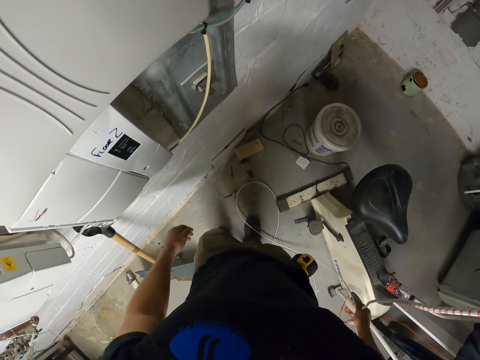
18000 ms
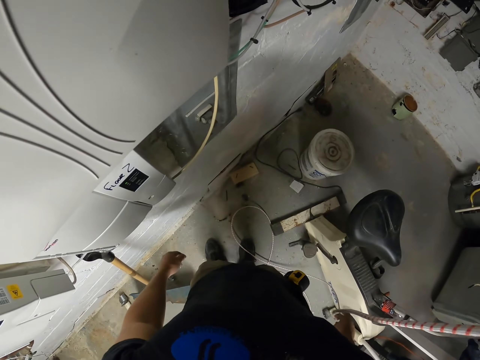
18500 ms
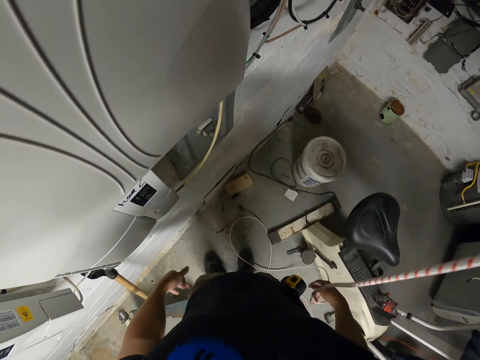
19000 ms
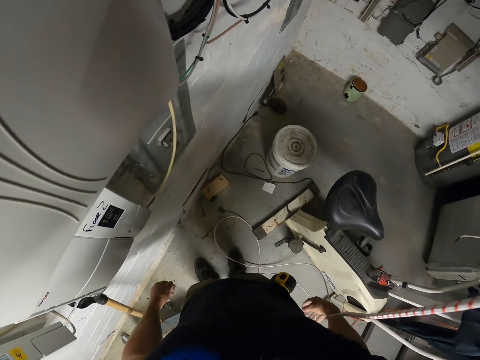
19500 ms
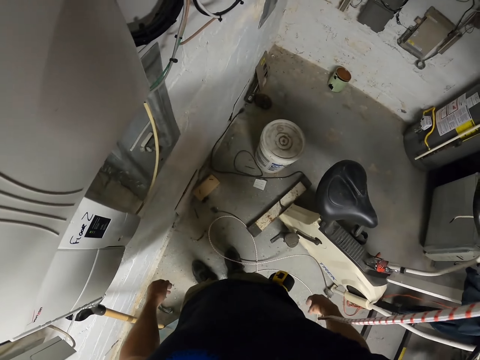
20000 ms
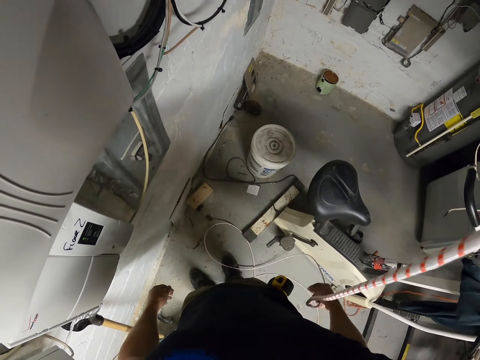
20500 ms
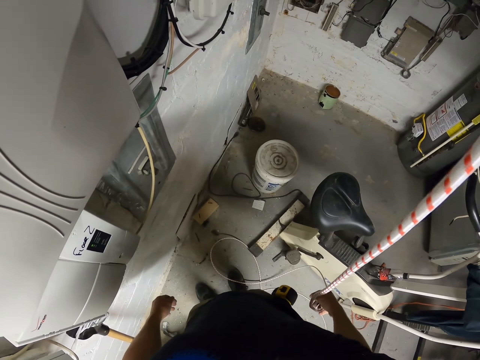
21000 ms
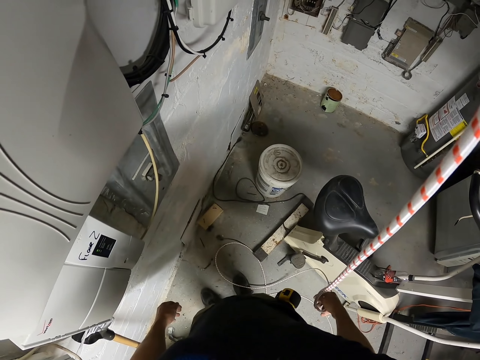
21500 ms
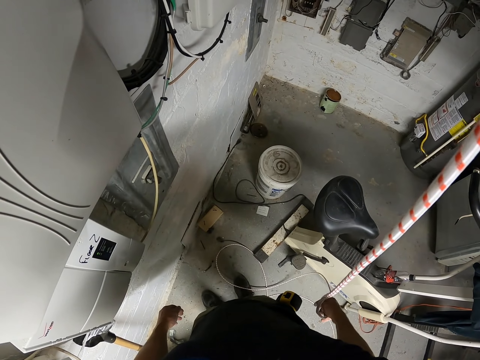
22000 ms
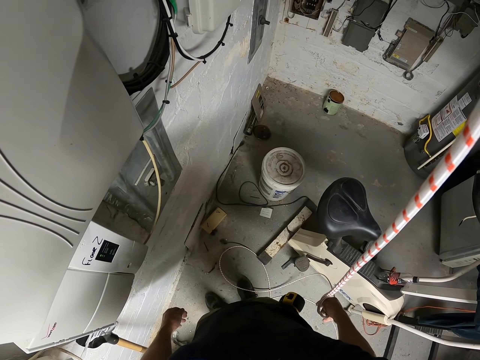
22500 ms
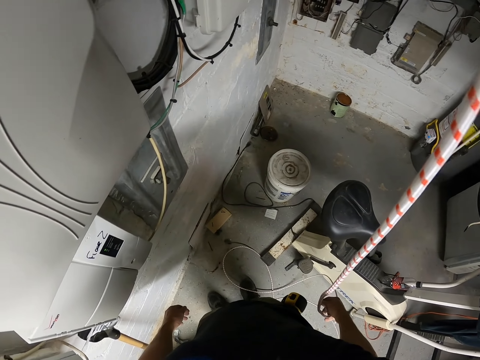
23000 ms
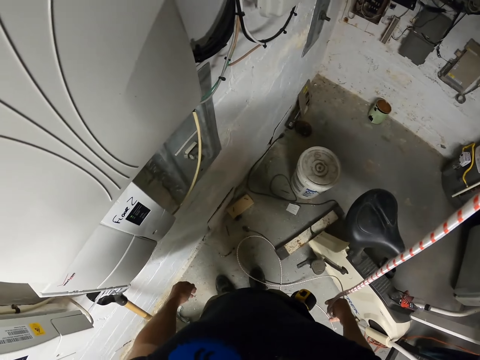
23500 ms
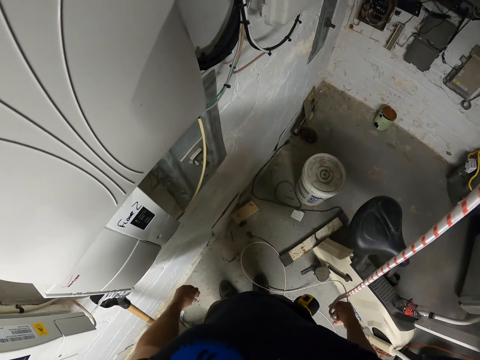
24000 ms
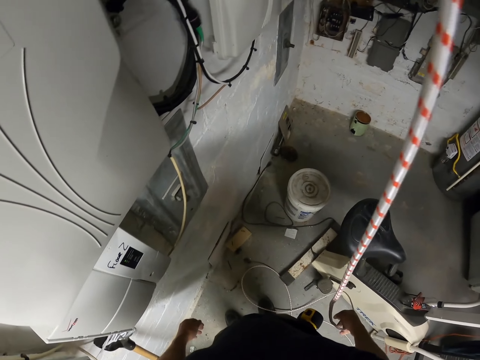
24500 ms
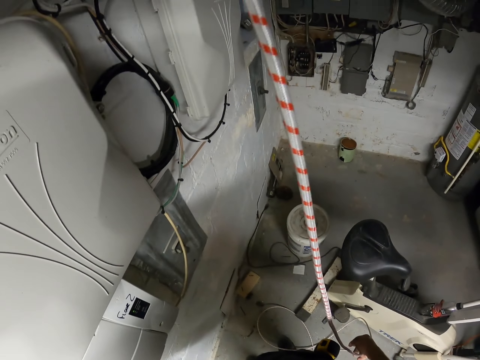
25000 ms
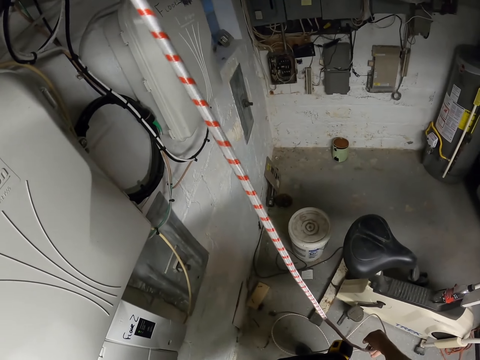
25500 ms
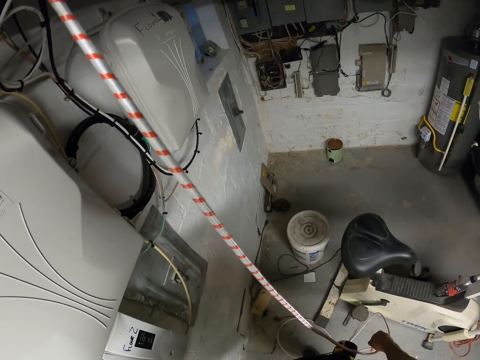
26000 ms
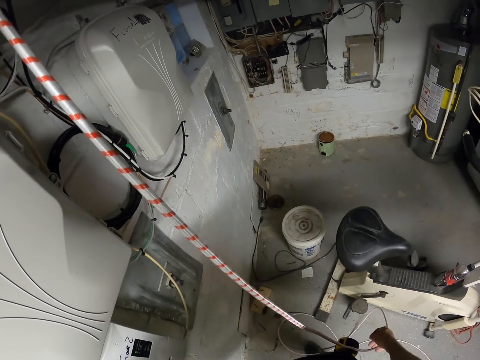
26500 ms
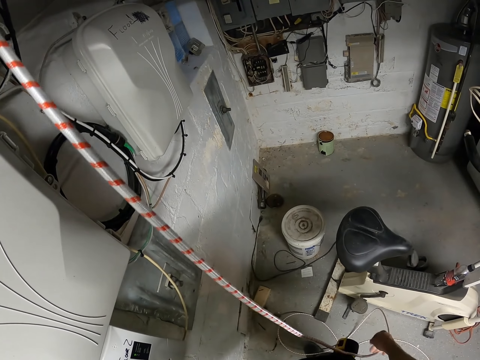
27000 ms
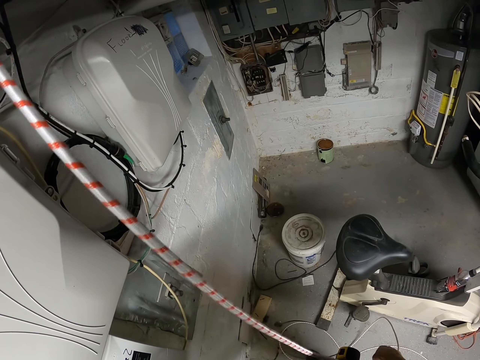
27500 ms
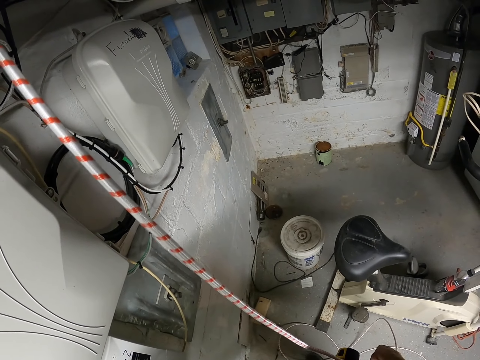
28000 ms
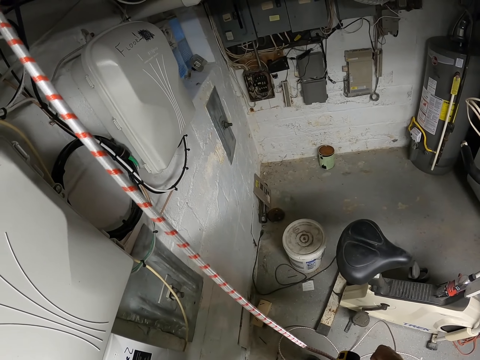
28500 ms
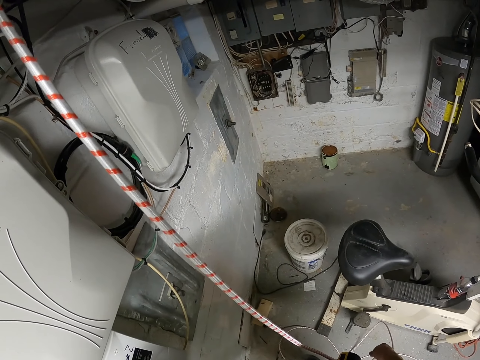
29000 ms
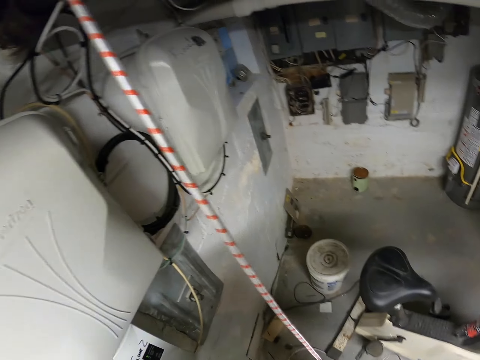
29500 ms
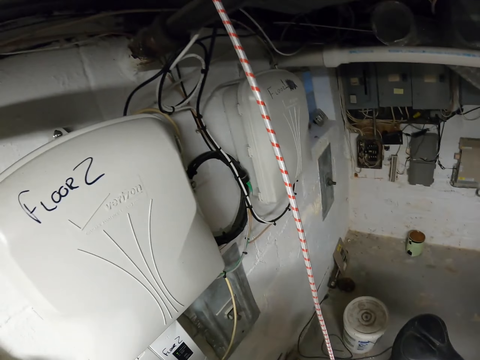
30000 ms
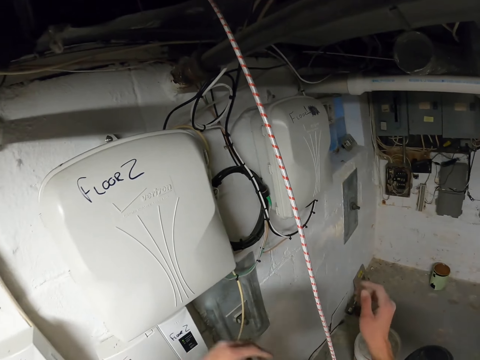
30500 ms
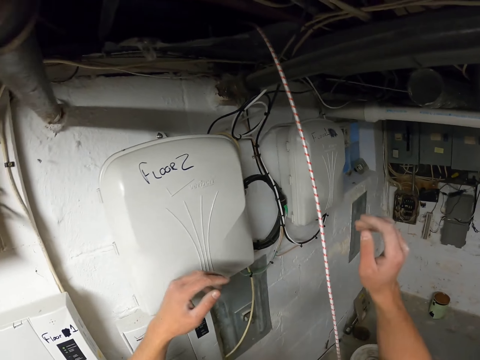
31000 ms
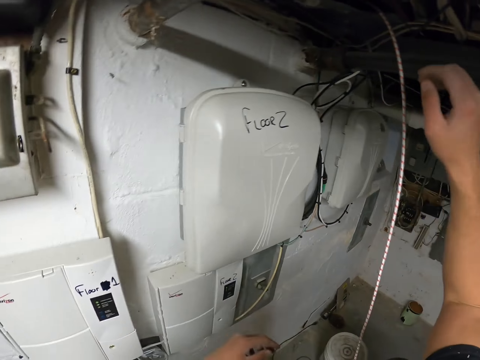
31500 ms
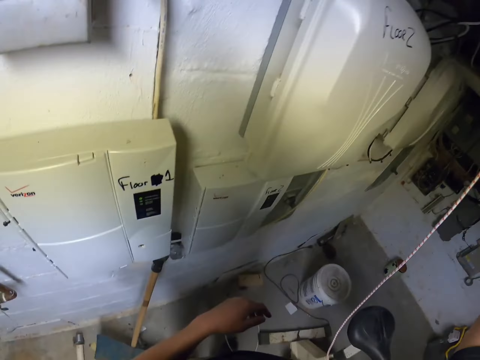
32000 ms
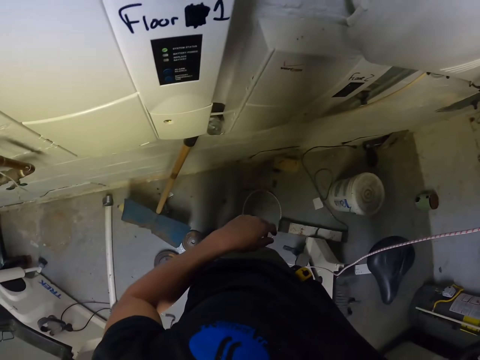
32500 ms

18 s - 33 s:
The camera wearer looks around.

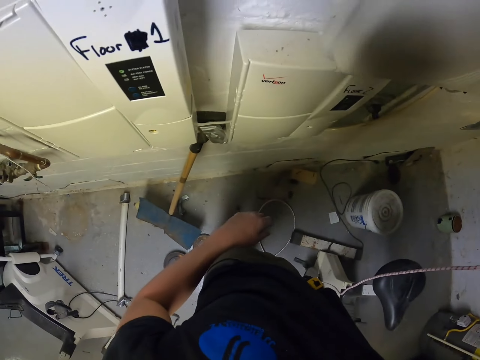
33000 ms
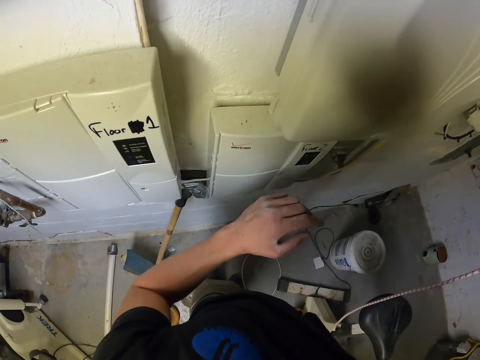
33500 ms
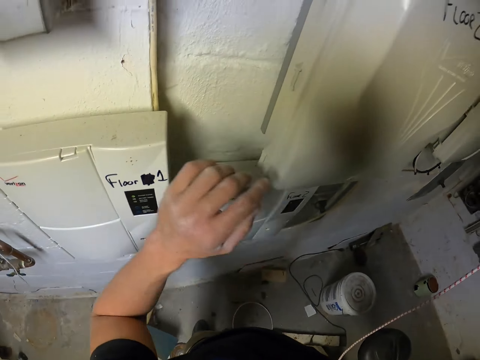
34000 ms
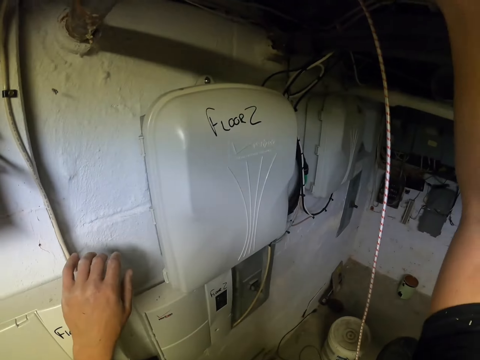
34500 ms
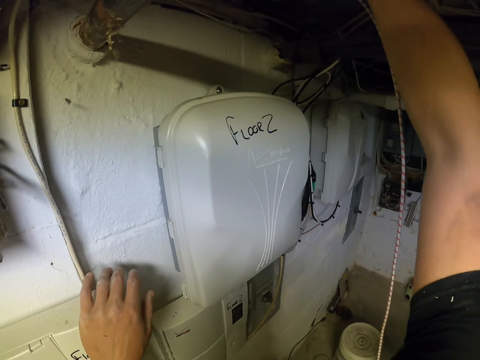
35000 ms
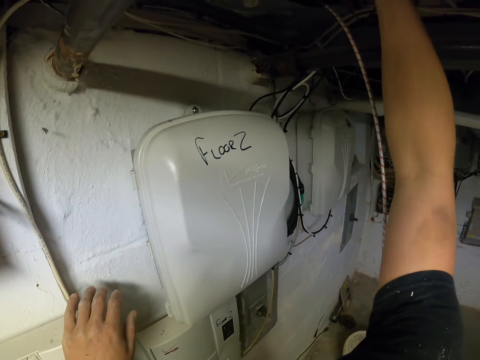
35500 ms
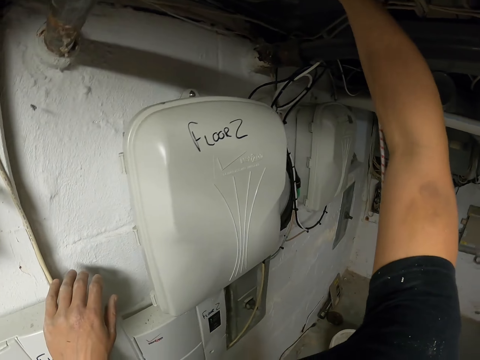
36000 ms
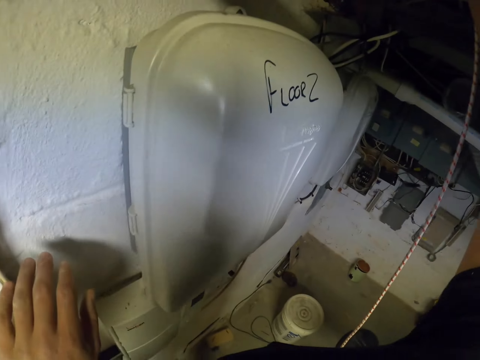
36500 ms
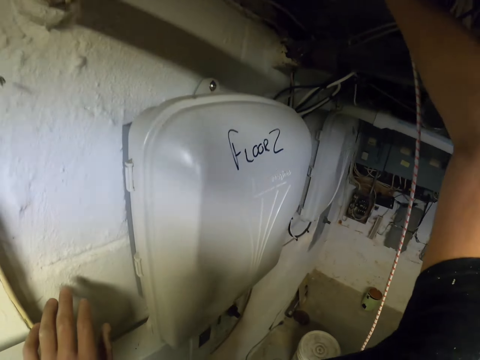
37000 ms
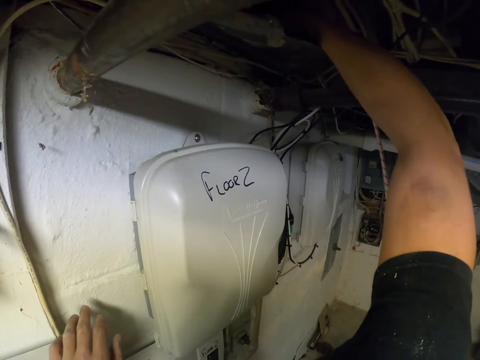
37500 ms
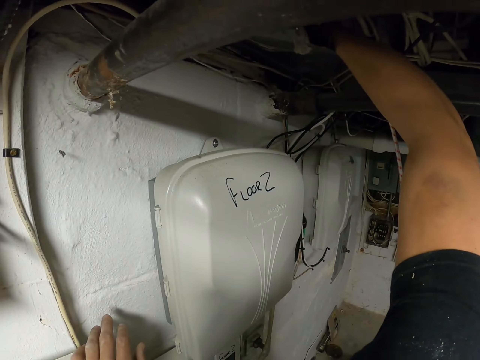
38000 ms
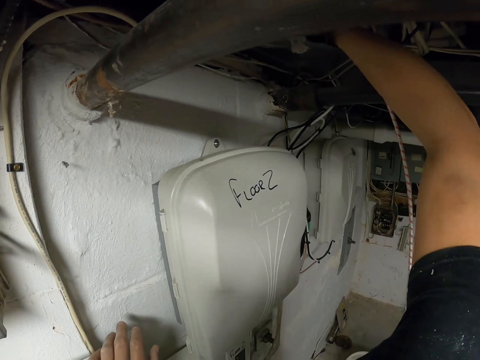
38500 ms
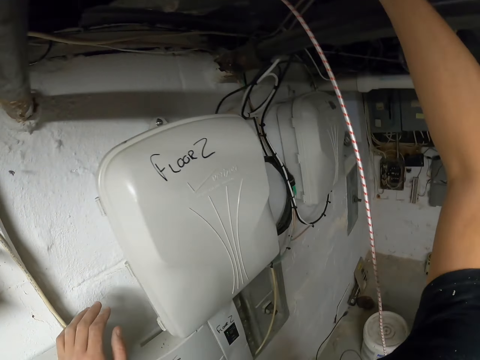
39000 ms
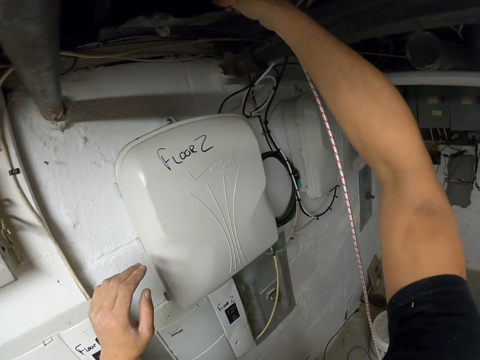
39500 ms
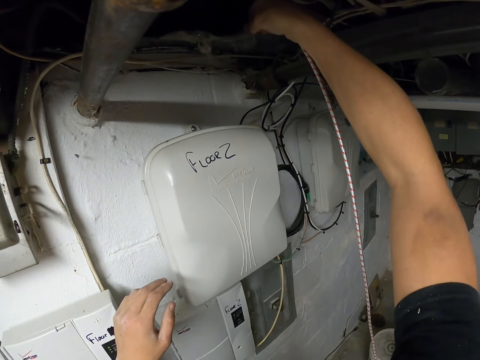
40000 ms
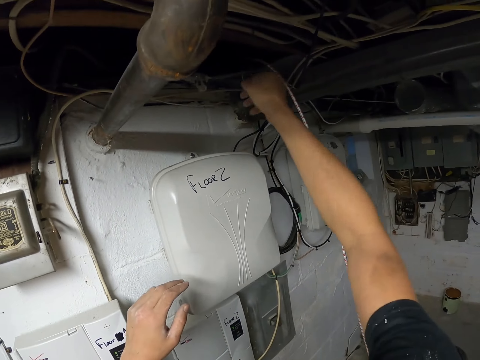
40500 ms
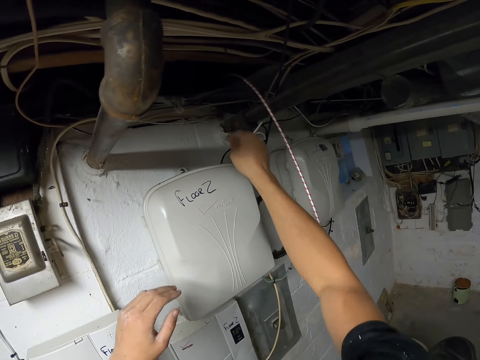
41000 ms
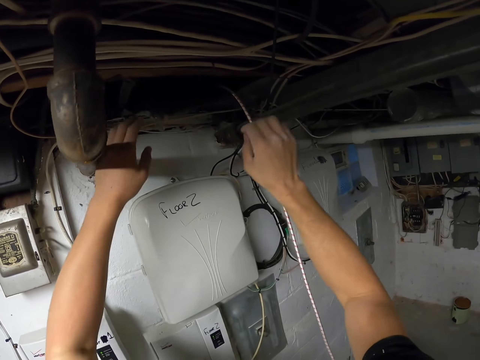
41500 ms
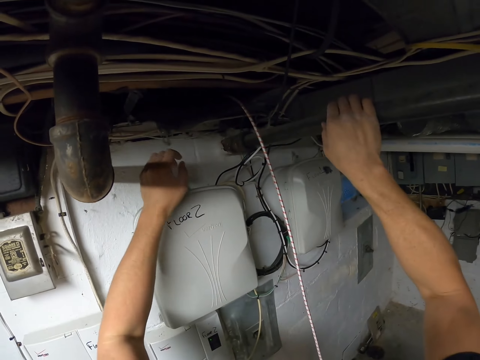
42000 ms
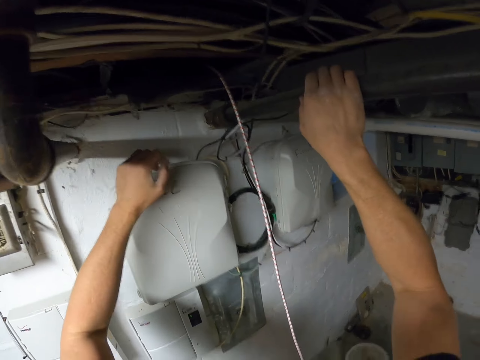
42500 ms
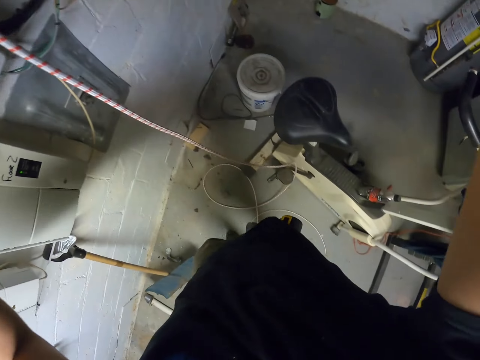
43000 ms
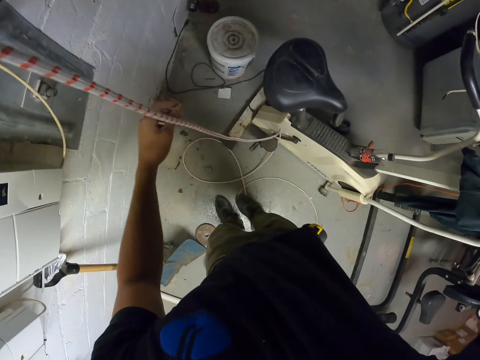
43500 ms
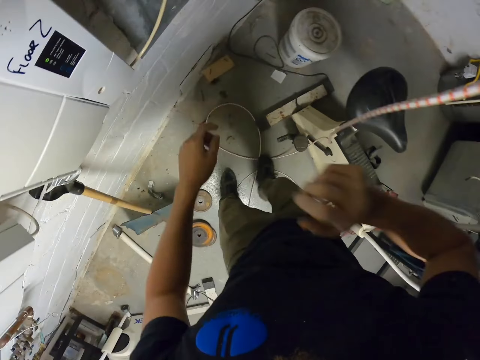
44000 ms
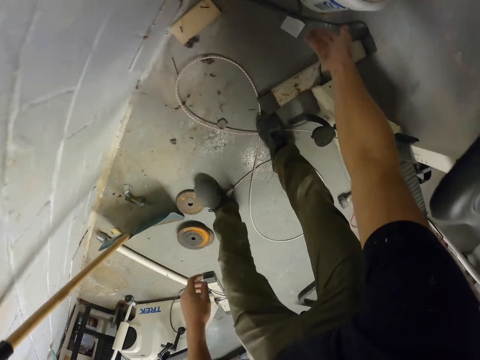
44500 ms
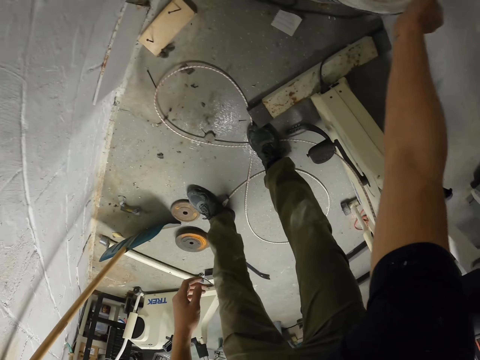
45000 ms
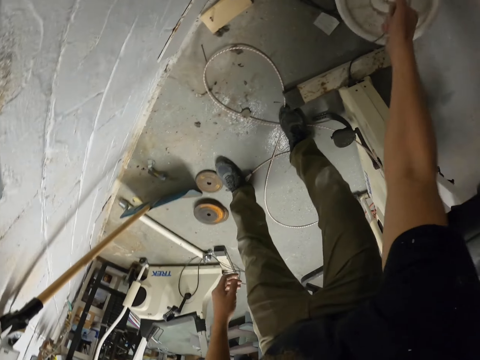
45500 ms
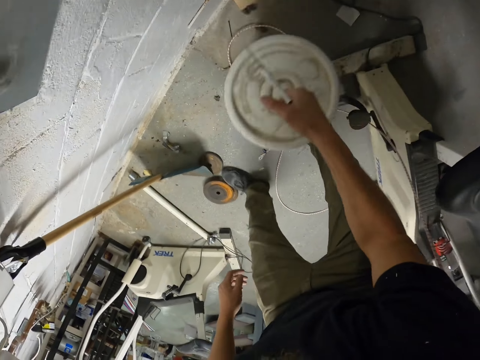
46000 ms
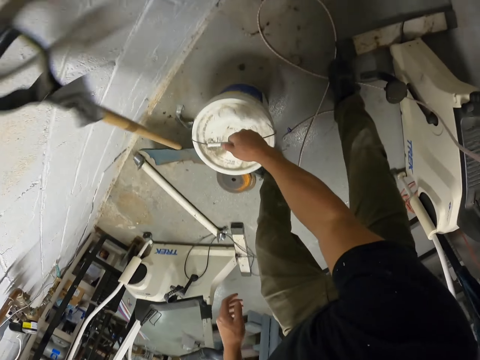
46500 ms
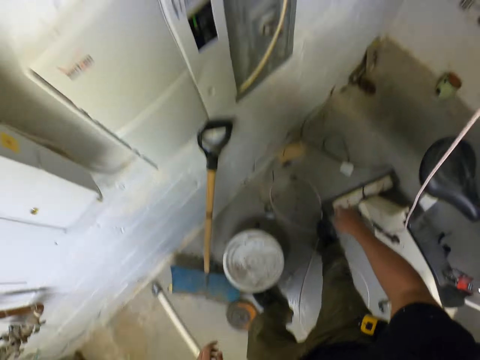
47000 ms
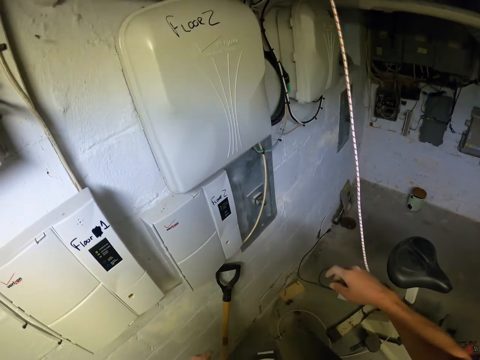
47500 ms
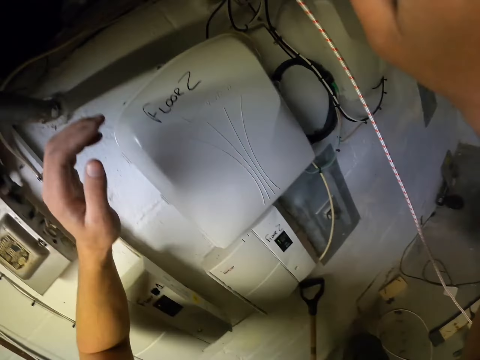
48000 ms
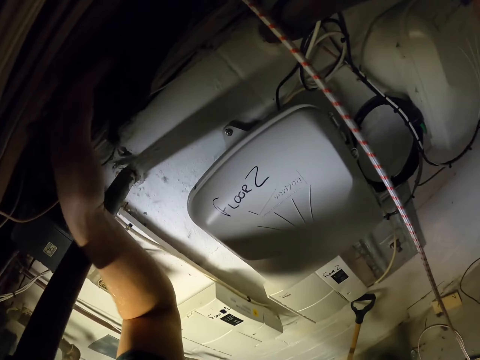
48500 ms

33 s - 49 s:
The camera wearer adjusts the cable with the right hand. They hold a string. They pick up the bucket. They put the bucket on the floor.
